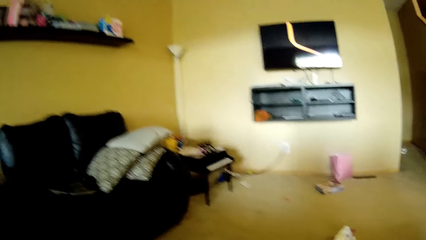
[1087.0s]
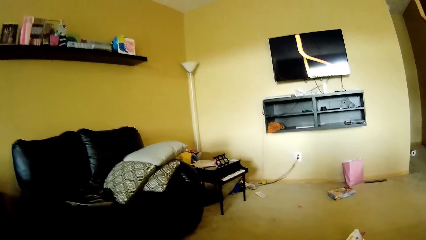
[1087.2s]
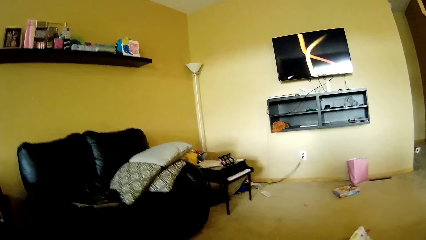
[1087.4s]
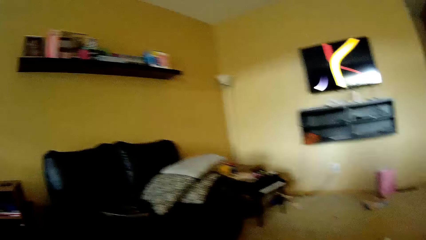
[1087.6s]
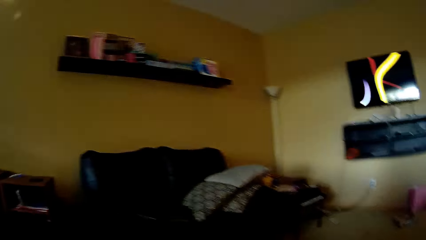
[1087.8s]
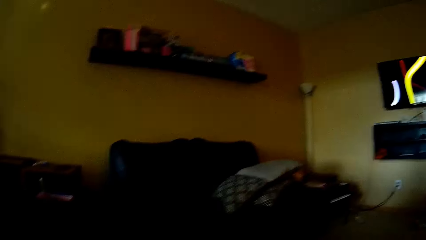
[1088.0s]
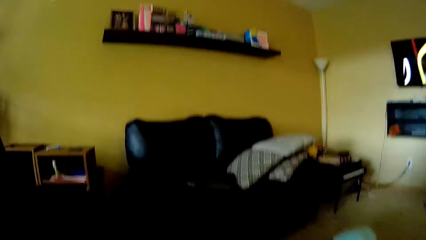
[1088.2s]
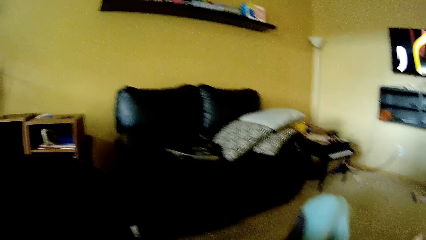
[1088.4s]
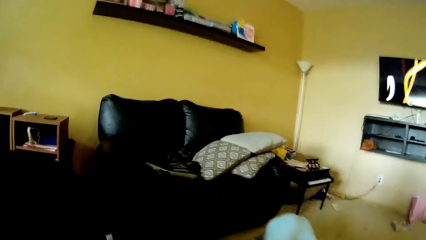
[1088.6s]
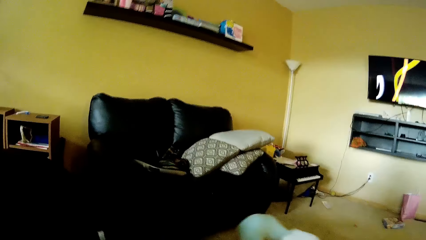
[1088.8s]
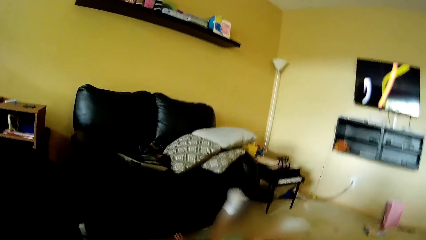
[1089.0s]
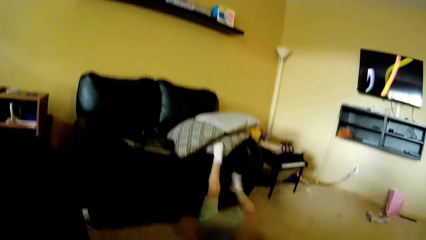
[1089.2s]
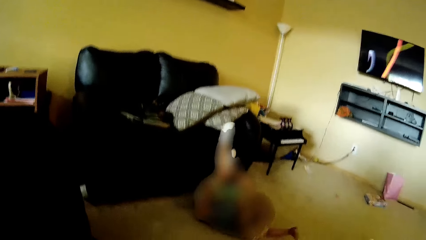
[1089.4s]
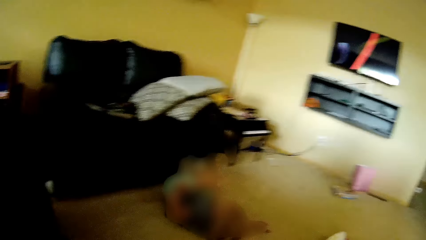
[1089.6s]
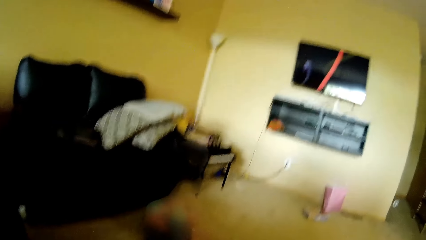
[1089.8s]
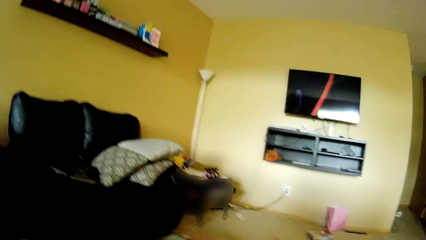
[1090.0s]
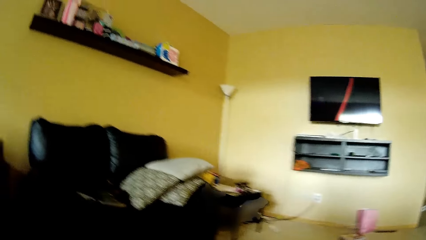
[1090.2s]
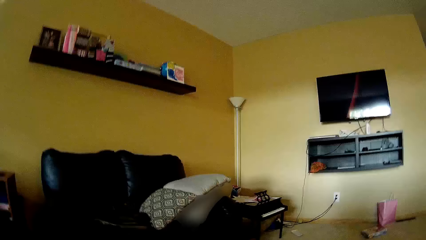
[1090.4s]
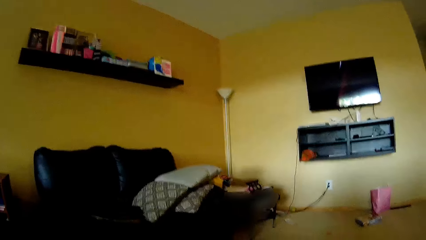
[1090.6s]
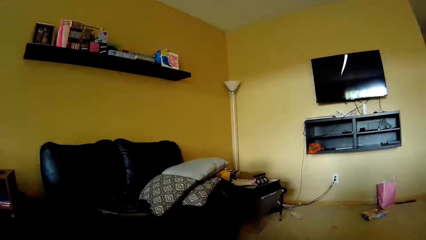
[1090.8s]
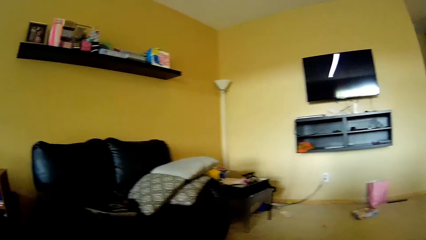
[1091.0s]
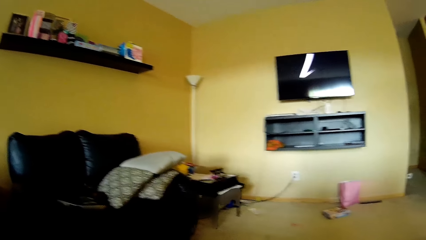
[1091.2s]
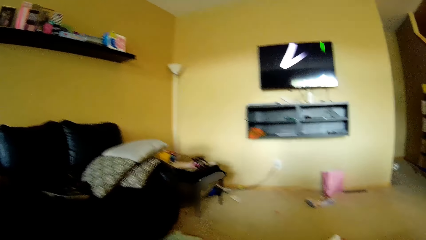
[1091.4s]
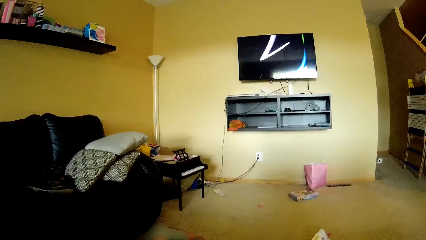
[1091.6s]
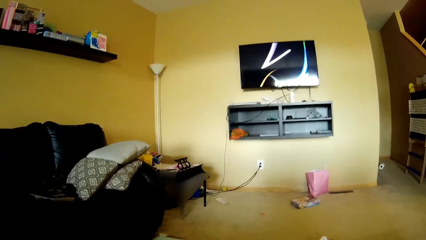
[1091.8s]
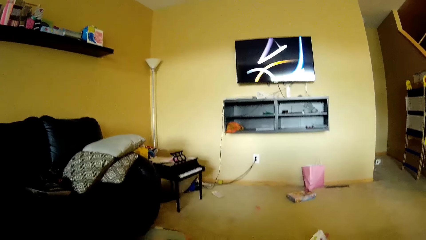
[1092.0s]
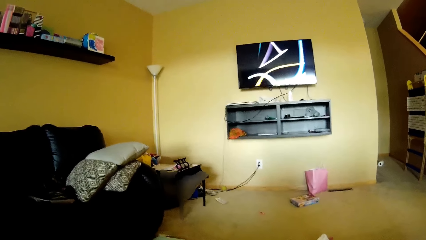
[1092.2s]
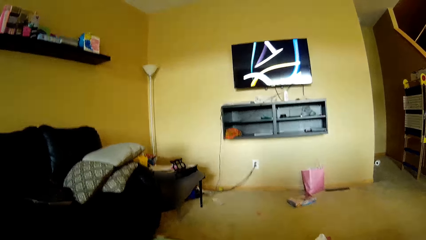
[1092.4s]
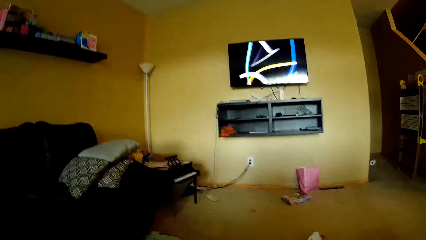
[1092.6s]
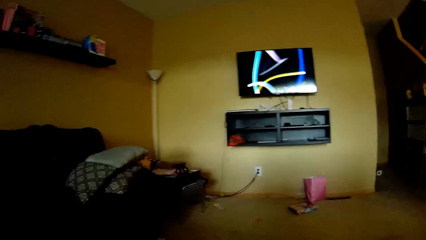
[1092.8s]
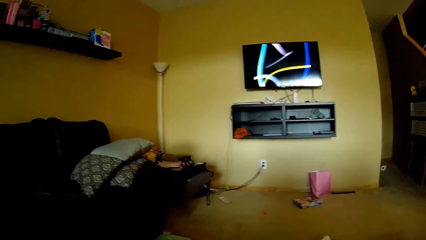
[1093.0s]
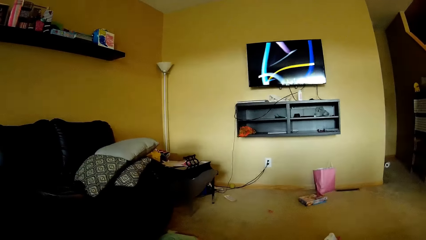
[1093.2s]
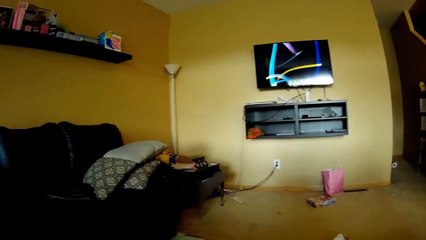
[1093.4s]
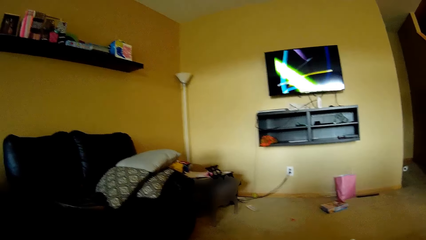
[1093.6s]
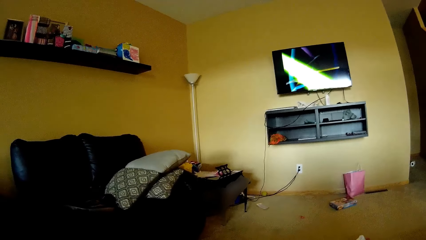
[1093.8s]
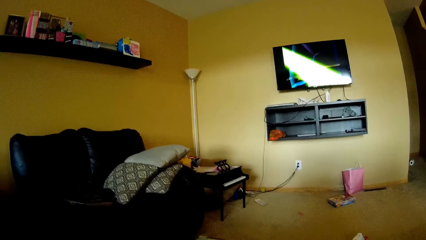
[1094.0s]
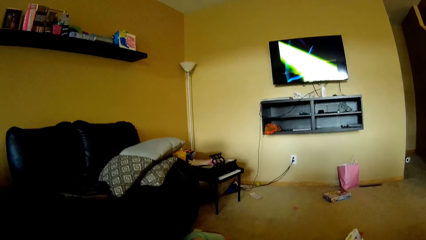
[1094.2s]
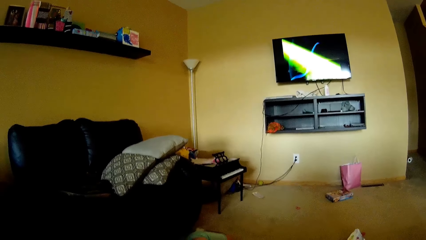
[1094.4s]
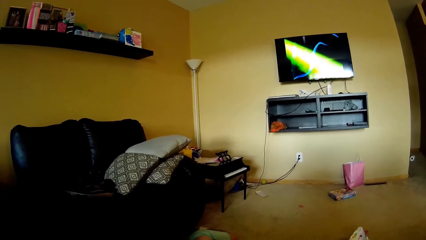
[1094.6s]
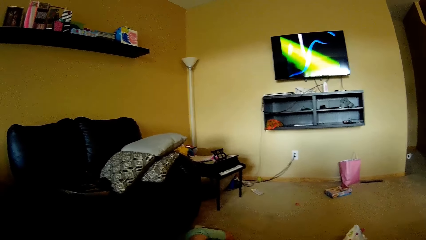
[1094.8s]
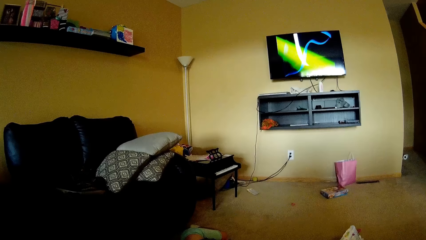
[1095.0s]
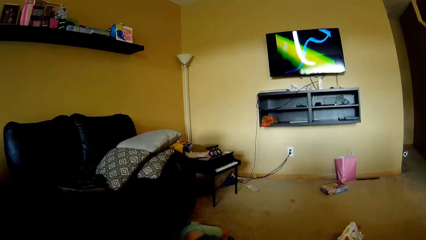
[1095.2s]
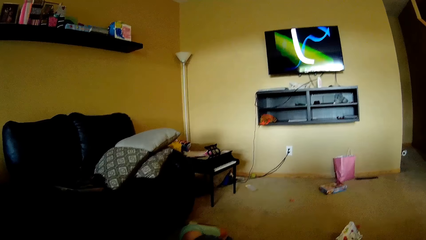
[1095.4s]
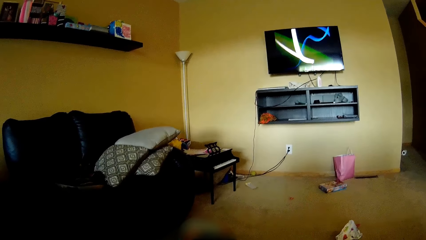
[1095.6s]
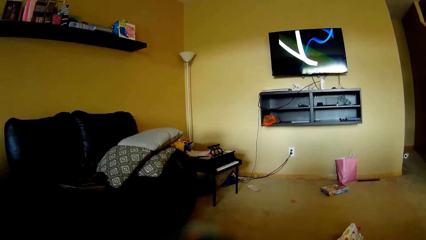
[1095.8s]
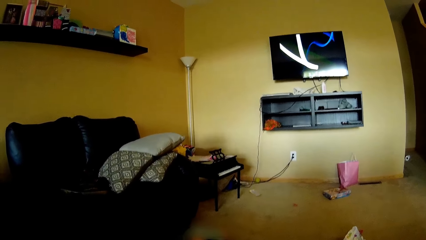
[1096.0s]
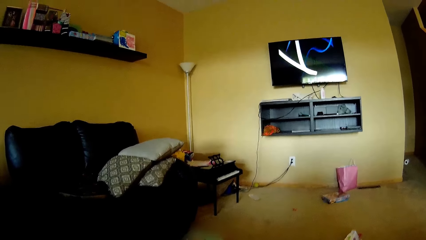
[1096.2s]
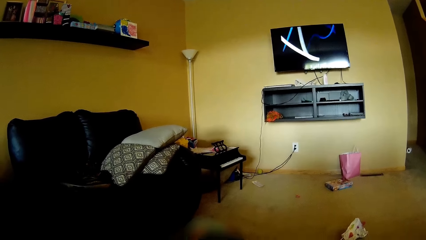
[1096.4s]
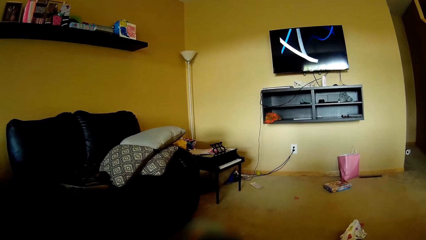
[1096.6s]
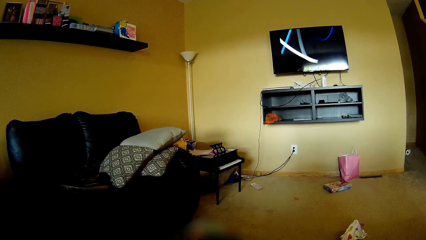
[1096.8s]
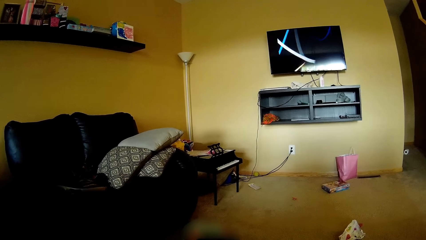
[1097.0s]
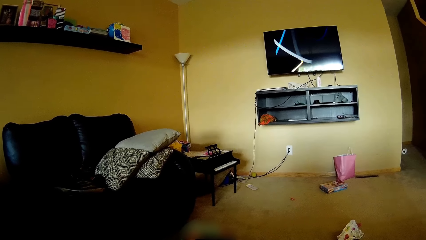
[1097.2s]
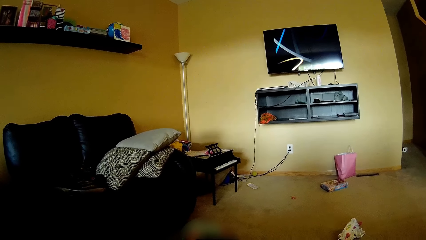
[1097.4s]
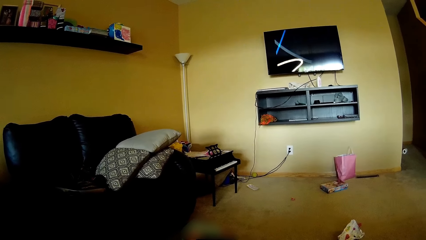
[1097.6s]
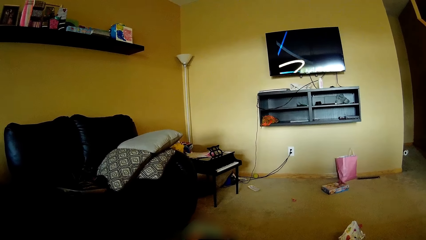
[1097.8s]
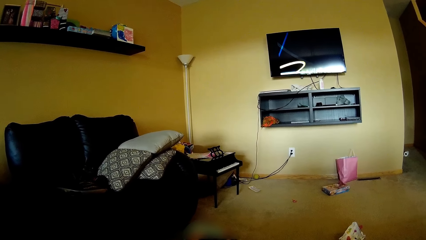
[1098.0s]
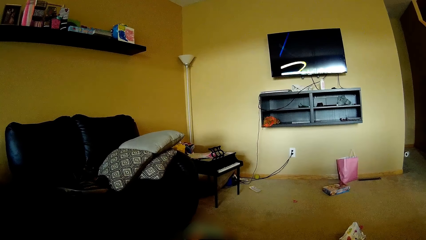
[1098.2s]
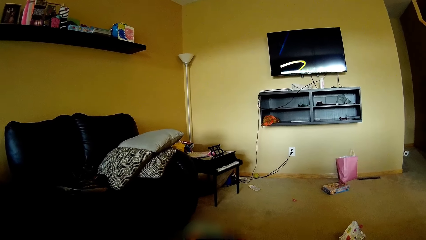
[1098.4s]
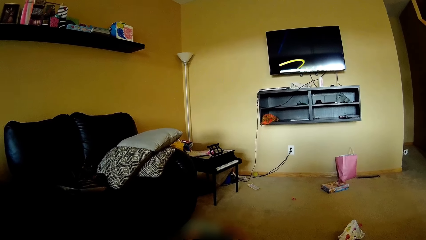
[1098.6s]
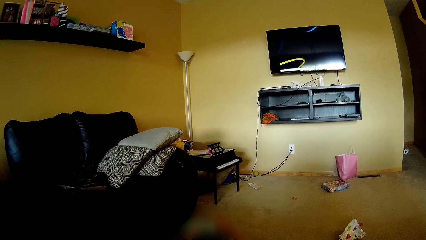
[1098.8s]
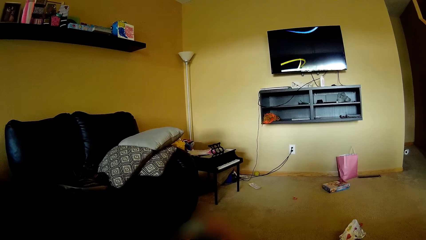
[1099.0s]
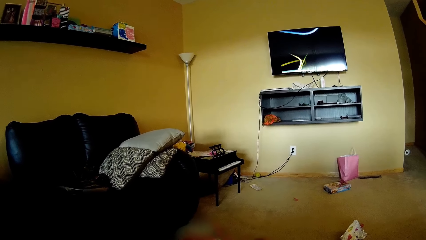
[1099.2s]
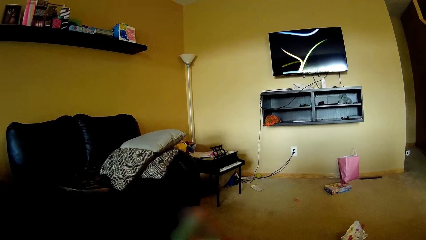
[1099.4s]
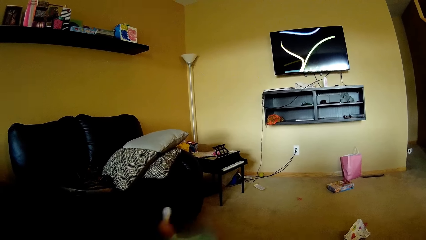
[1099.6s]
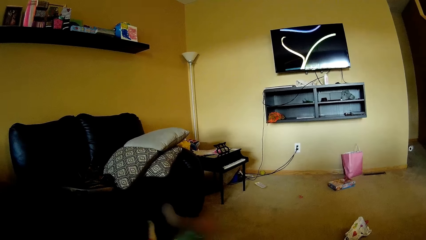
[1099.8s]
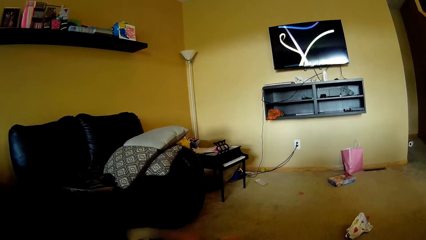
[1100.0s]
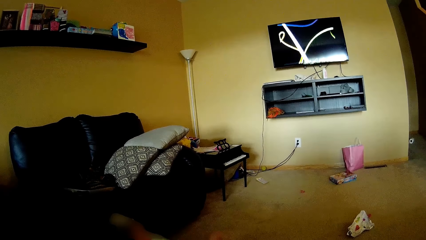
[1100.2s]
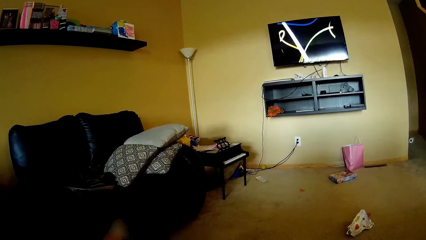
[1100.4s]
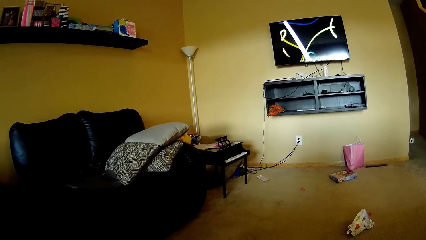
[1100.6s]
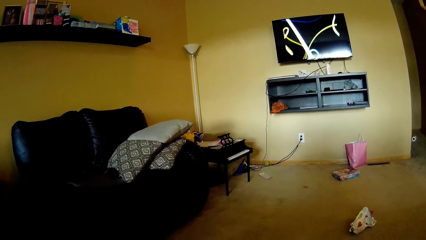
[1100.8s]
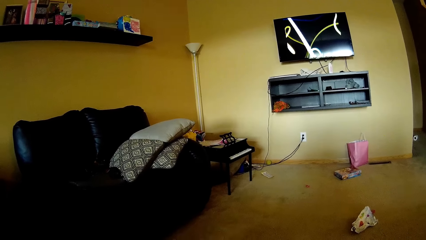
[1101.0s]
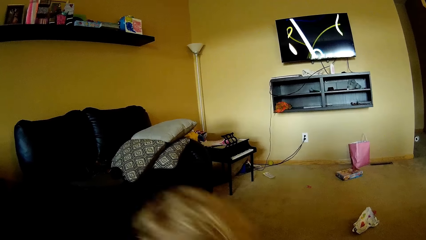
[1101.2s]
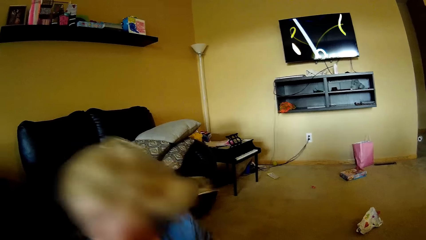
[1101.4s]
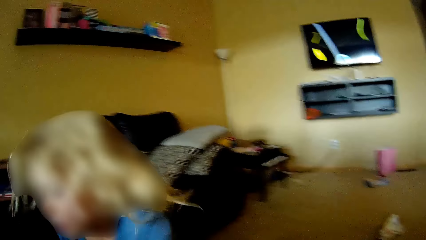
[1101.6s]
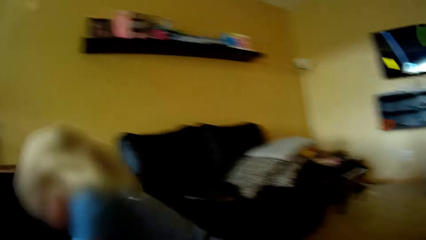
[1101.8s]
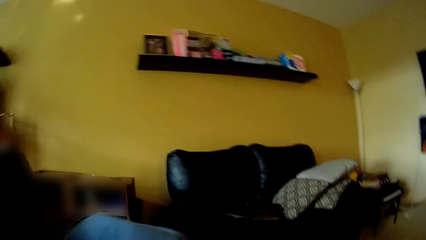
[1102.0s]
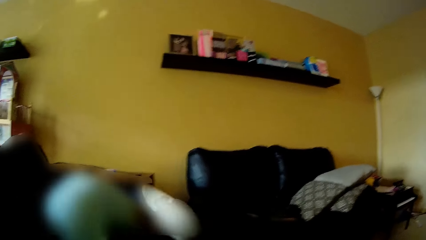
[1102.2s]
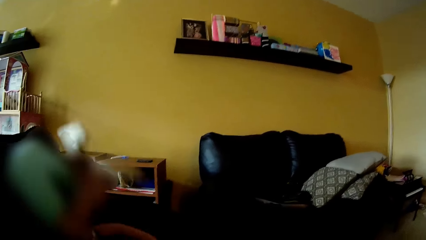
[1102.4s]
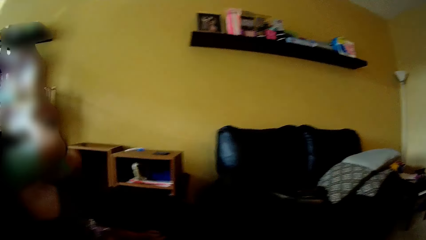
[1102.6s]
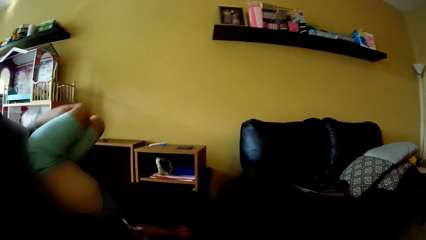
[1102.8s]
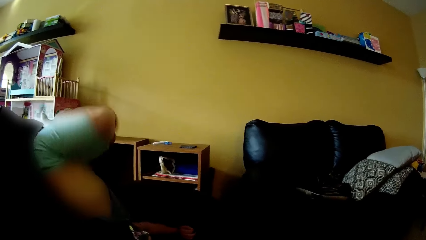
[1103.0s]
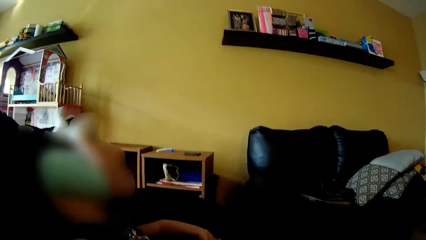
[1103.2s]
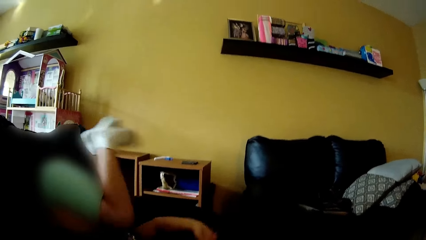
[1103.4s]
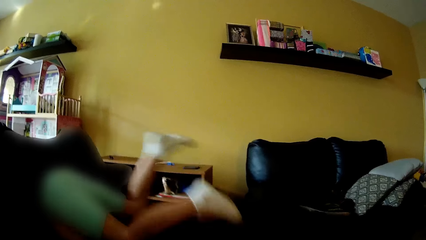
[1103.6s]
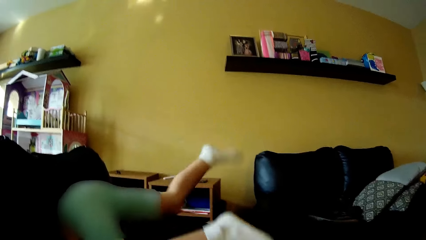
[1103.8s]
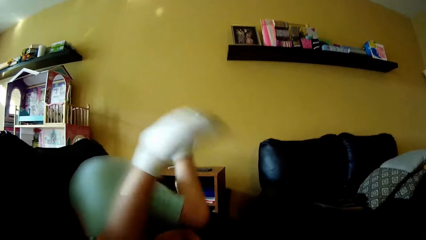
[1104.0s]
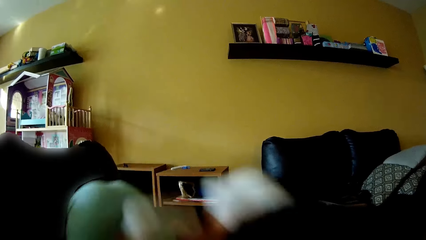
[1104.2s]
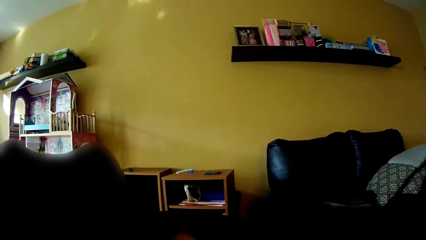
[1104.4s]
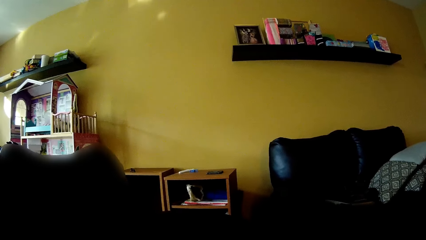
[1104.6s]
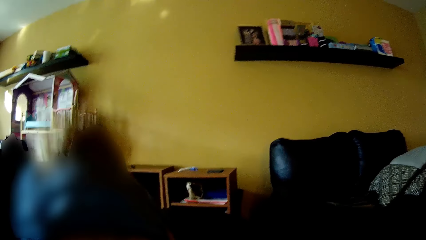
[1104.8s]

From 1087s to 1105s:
The child rolls on the floor. The camera wearer talks to the child. They stare around the house. A baby plays around. A girl climbs on a chair.
